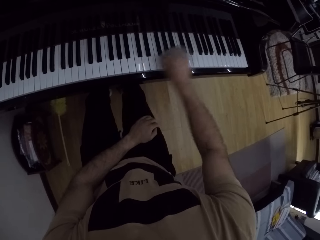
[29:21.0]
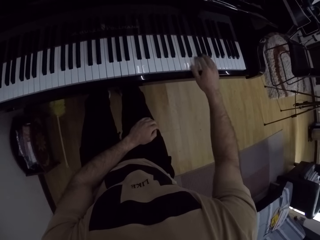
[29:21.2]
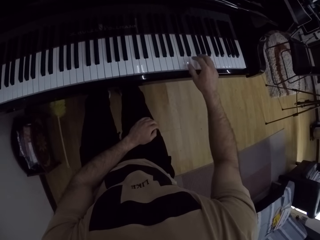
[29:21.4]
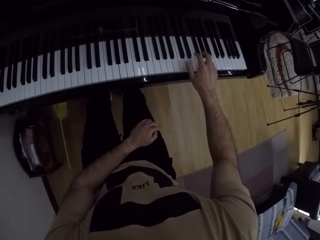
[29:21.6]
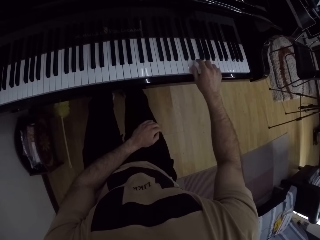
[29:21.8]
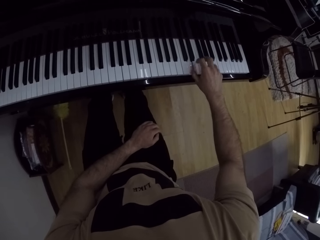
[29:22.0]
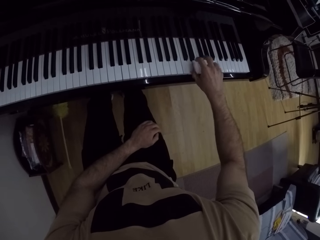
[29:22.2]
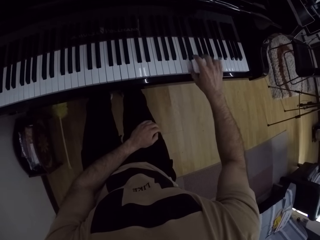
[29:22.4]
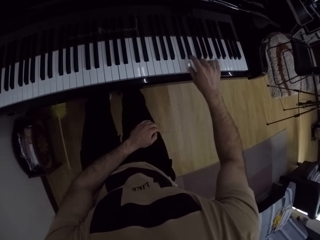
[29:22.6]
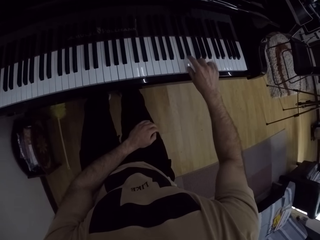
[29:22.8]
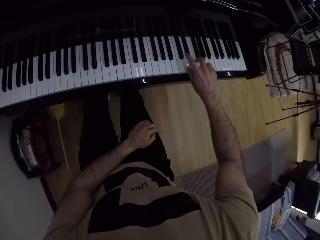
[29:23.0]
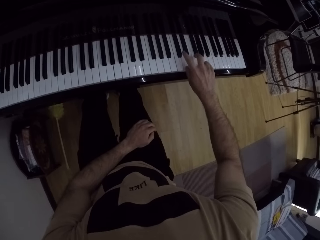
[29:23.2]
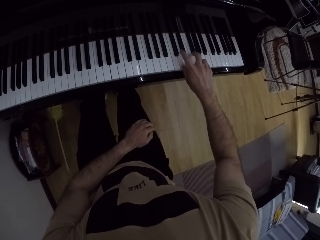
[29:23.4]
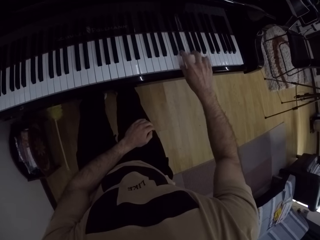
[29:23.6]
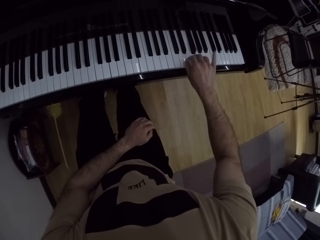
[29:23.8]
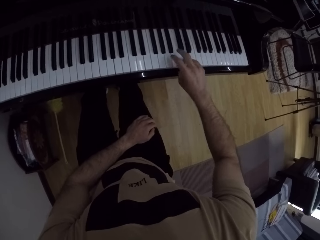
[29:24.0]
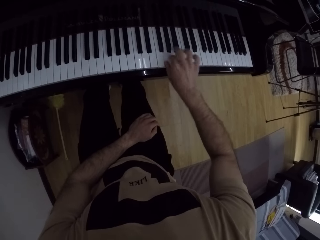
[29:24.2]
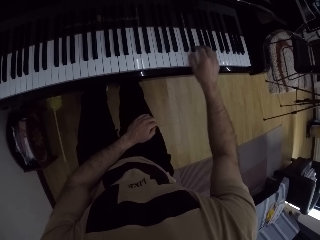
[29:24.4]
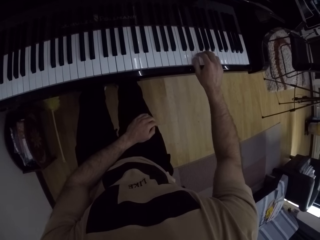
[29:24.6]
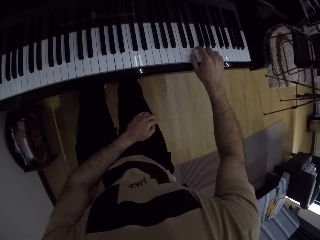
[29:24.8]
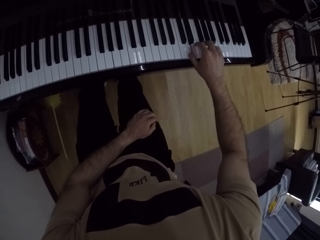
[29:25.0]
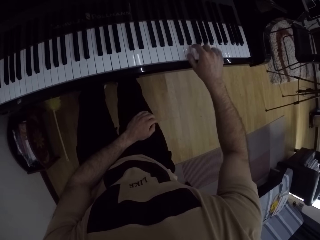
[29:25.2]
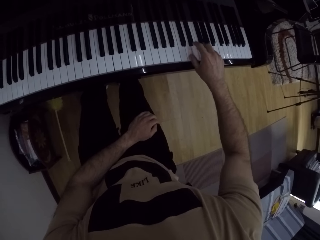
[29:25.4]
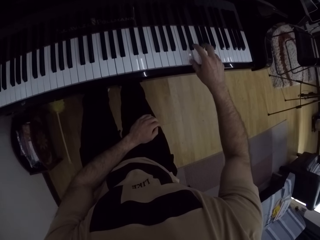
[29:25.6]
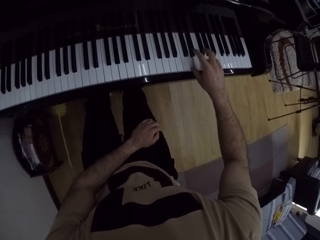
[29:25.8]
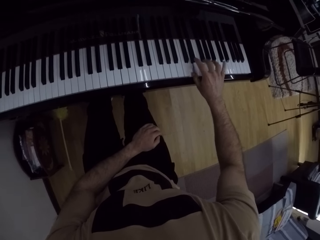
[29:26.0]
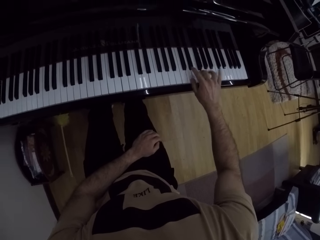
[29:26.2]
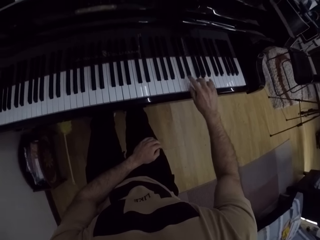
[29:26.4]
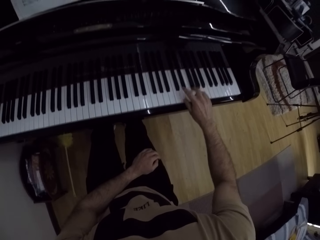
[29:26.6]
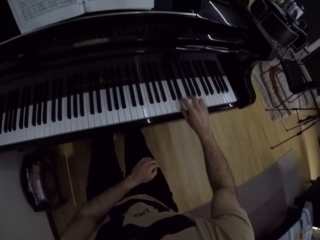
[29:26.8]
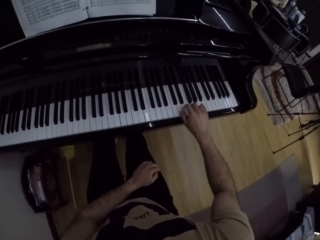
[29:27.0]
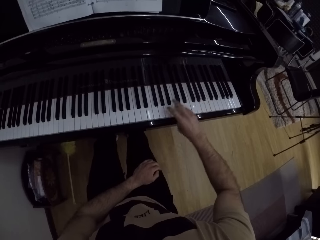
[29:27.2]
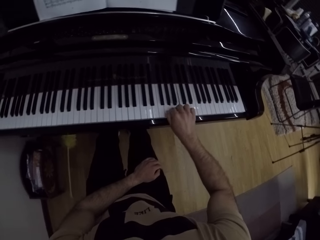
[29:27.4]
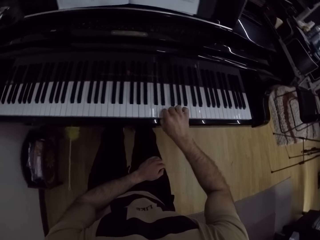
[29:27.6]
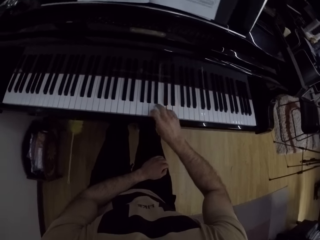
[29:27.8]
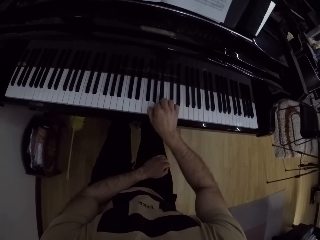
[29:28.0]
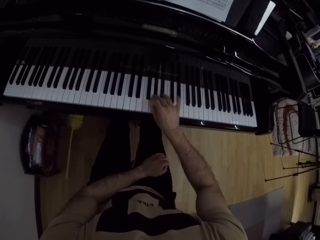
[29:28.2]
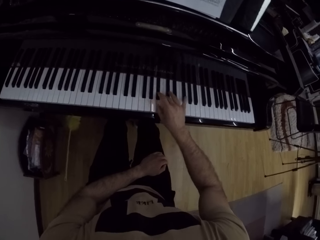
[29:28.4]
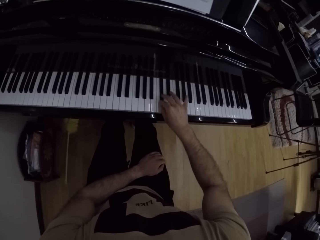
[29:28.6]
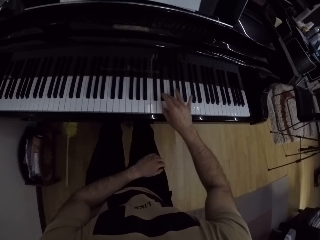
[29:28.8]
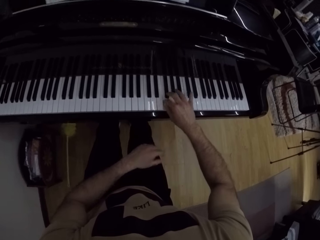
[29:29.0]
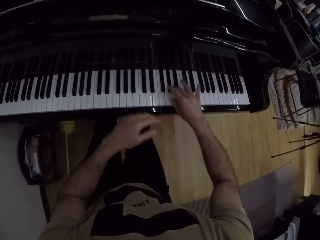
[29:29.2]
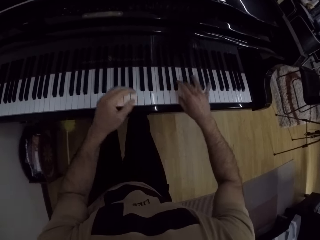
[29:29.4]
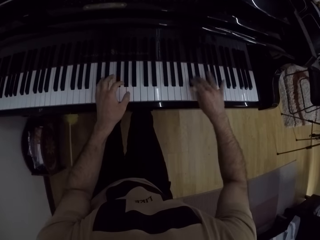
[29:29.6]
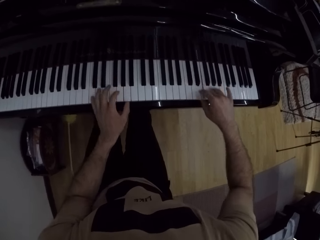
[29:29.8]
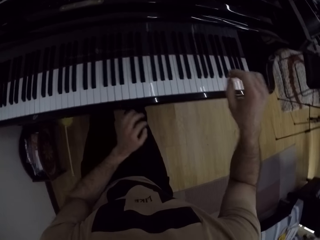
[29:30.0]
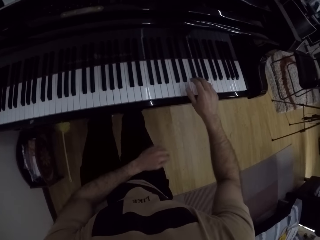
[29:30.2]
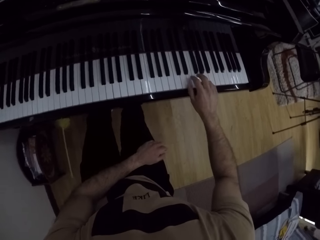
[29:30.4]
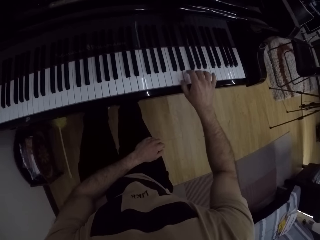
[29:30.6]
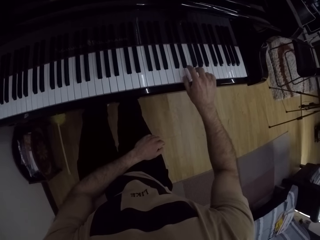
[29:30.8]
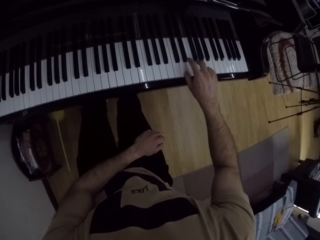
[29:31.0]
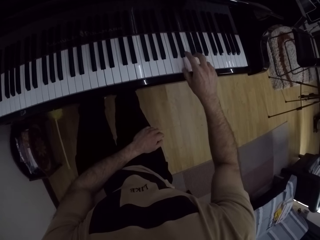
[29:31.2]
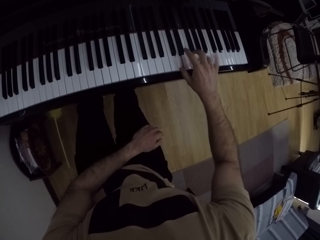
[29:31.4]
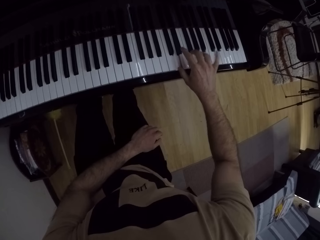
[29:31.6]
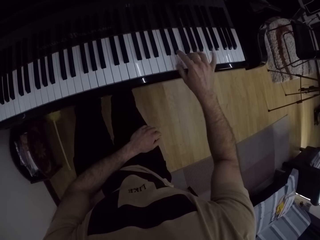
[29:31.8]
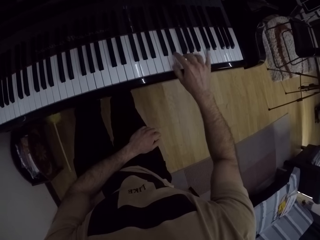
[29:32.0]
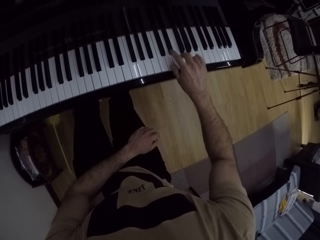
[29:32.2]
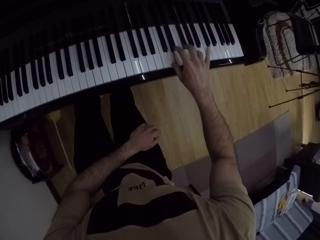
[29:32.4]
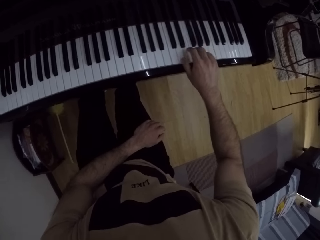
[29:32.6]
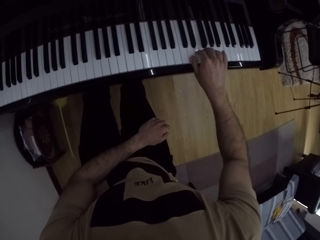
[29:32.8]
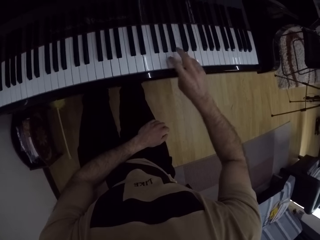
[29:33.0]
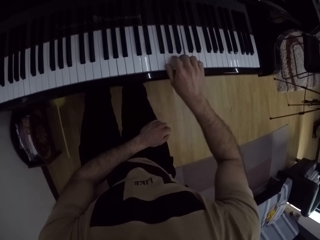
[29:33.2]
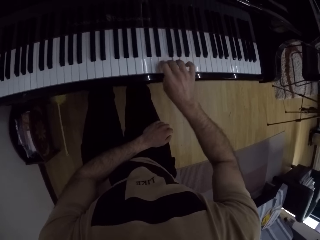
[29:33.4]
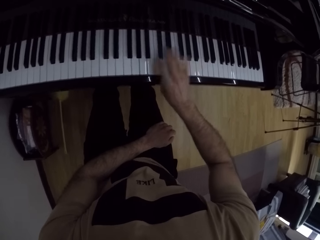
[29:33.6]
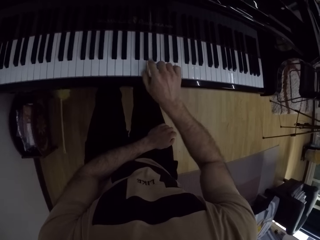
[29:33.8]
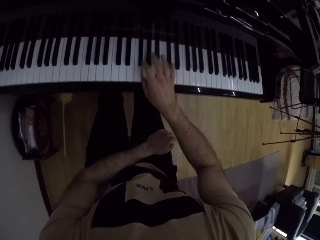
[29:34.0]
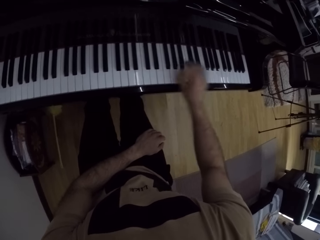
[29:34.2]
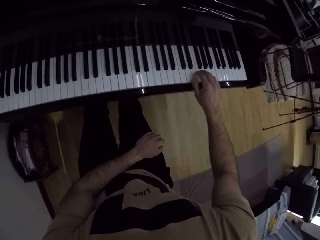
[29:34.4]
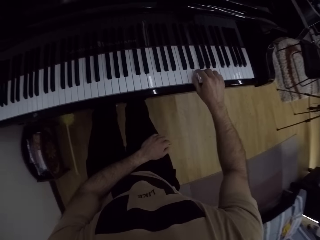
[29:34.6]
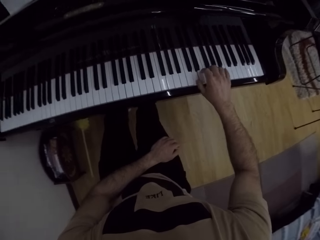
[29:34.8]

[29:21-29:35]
The camera wearer lifts up the hand. They play a piano. They put the hand down. They play the piano.

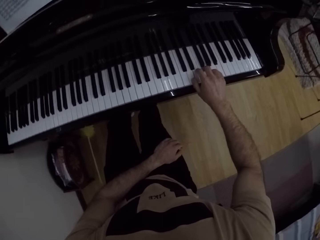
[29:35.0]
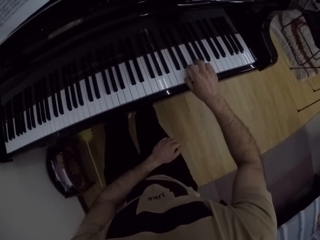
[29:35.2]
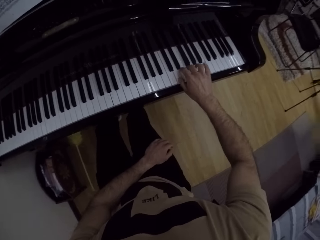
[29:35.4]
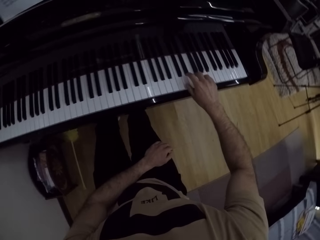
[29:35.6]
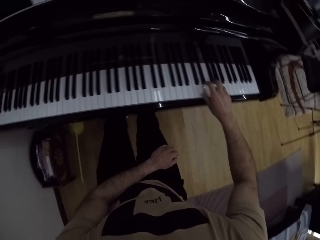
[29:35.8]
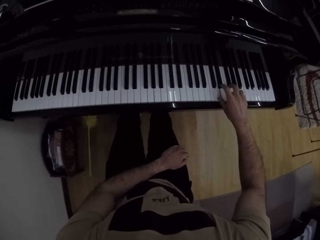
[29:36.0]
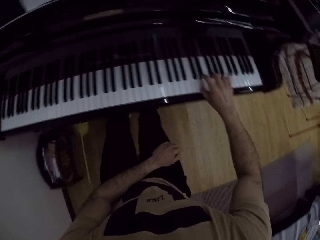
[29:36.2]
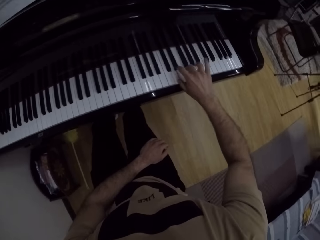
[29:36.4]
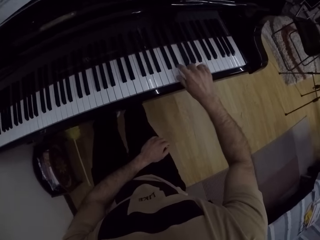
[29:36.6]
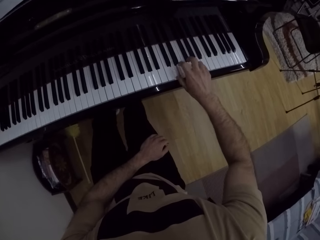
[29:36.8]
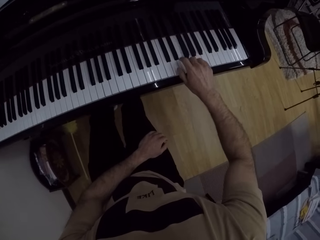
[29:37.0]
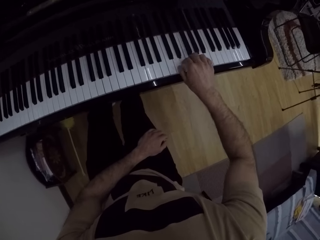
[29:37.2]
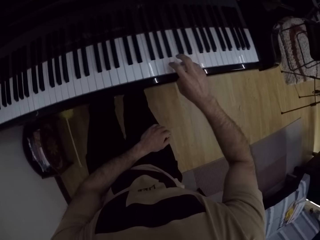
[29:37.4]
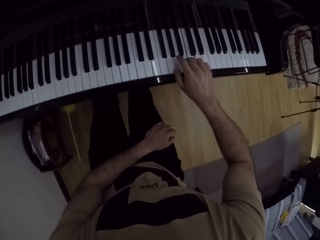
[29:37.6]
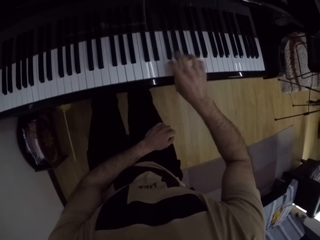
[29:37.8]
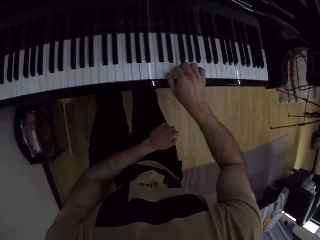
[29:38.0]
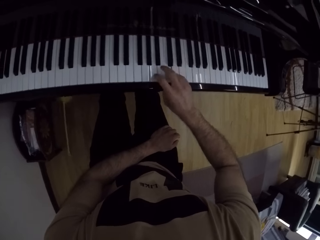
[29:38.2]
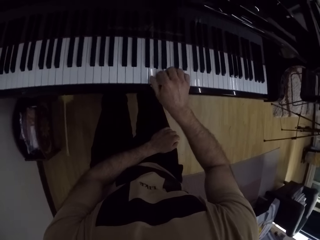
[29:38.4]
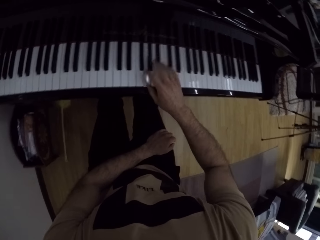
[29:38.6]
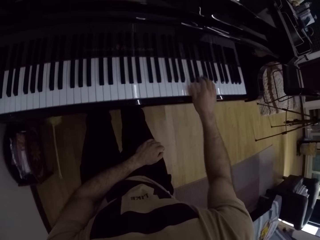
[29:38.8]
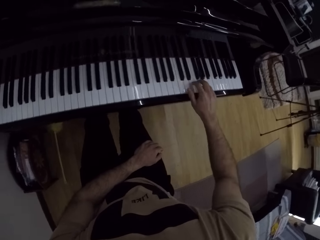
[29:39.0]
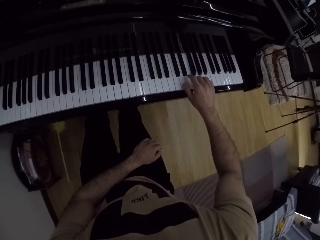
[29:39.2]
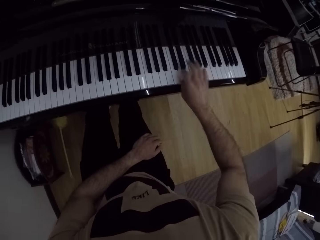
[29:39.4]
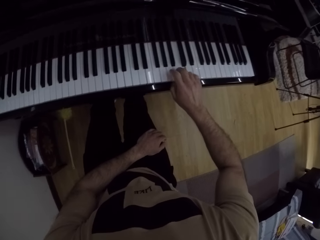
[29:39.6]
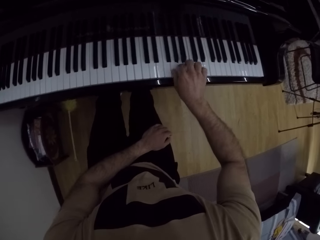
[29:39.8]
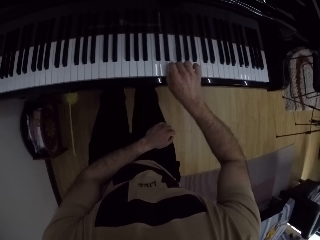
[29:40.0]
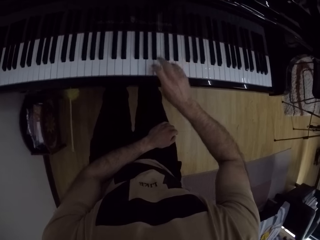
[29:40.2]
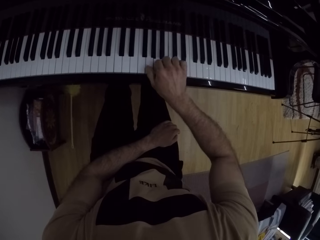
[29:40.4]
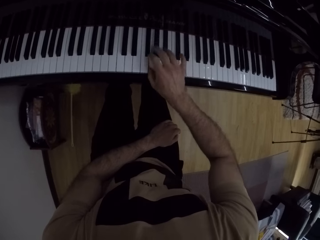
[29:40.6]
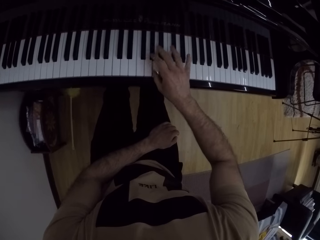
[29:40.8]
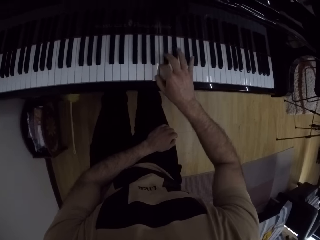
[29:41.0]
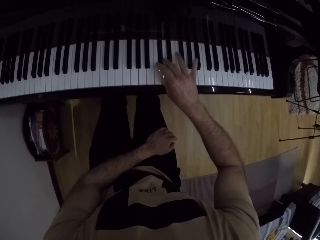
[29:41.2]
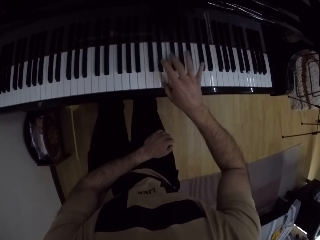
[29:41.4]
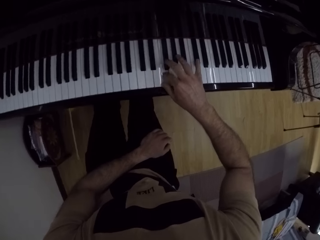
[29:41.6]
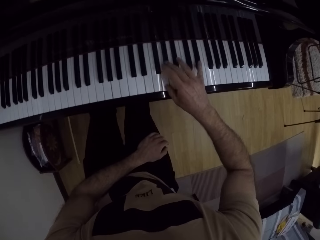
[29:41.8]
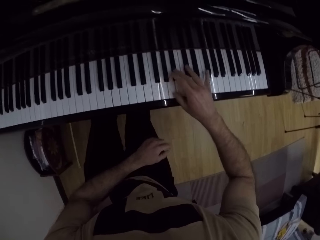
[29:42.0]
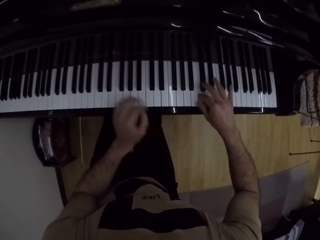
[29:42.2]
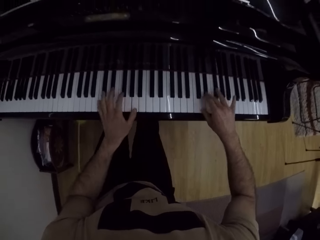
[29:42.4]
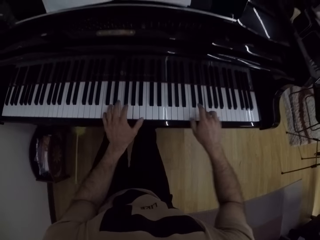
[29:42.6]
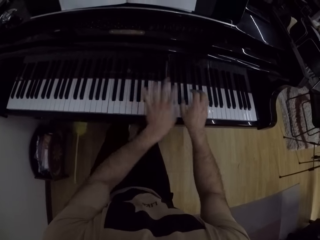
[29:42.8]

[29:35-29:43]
The camera wearer lifts up the hand.
